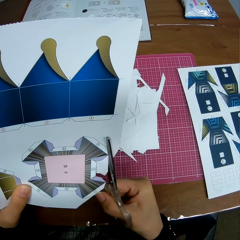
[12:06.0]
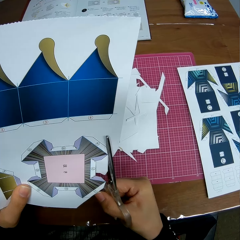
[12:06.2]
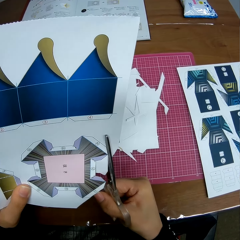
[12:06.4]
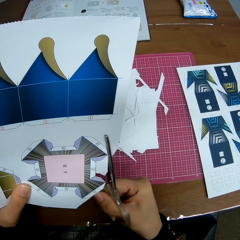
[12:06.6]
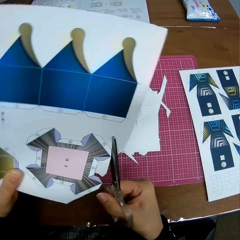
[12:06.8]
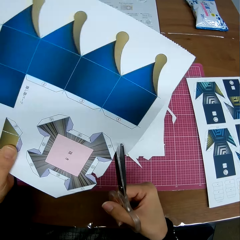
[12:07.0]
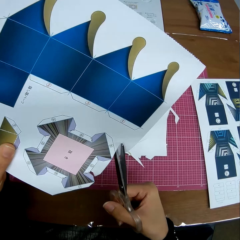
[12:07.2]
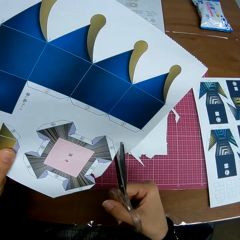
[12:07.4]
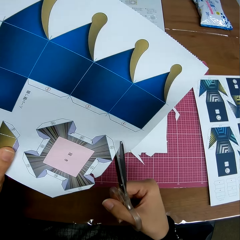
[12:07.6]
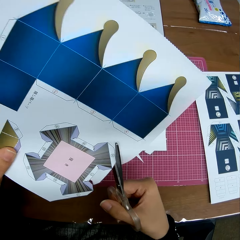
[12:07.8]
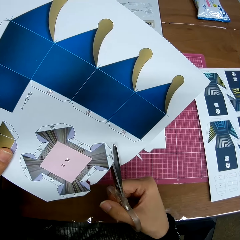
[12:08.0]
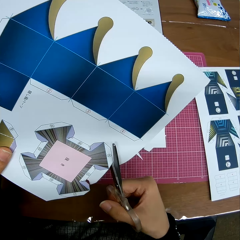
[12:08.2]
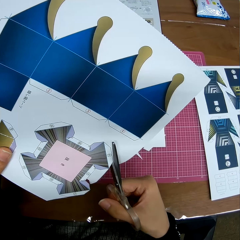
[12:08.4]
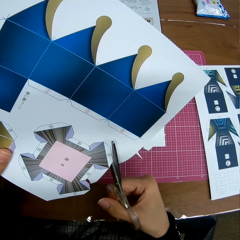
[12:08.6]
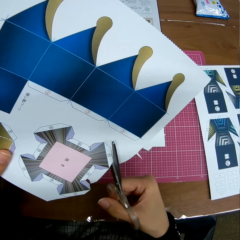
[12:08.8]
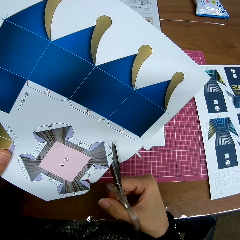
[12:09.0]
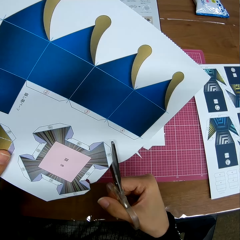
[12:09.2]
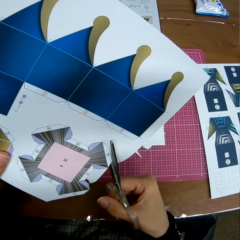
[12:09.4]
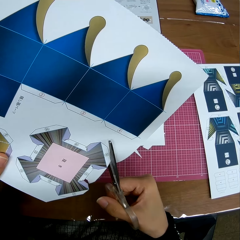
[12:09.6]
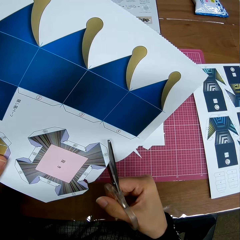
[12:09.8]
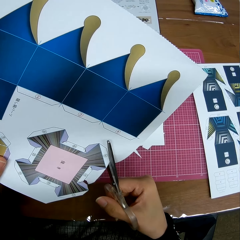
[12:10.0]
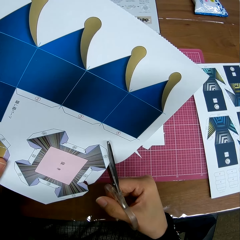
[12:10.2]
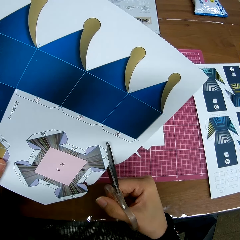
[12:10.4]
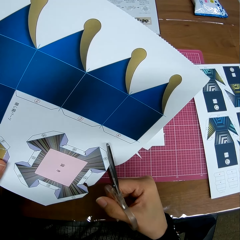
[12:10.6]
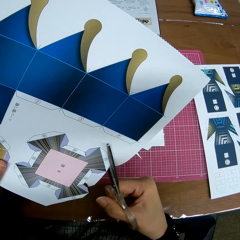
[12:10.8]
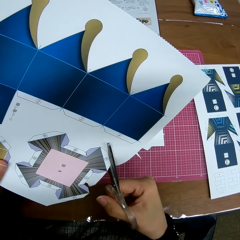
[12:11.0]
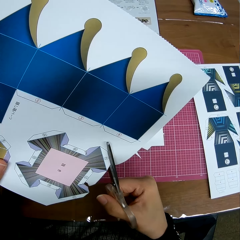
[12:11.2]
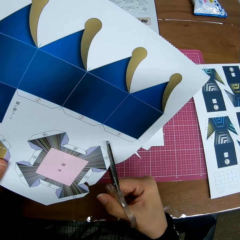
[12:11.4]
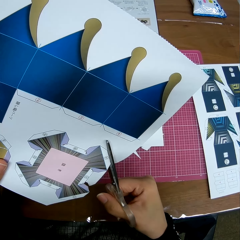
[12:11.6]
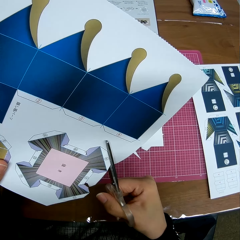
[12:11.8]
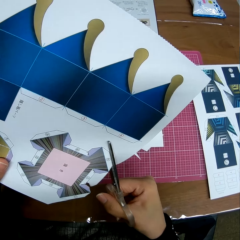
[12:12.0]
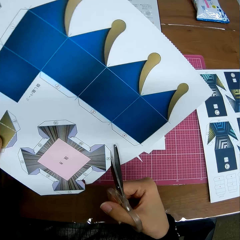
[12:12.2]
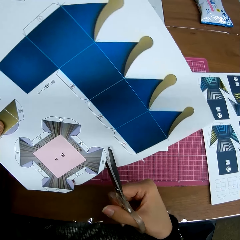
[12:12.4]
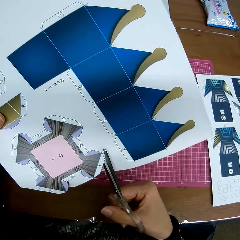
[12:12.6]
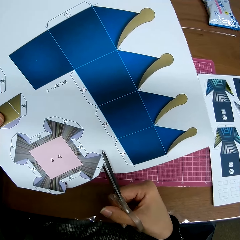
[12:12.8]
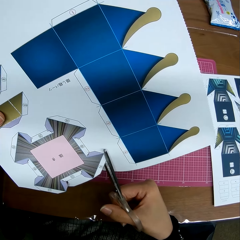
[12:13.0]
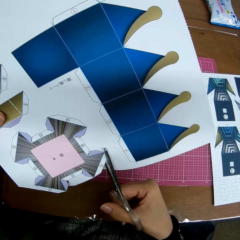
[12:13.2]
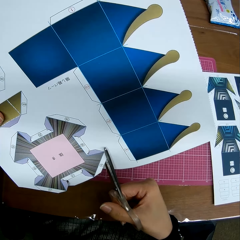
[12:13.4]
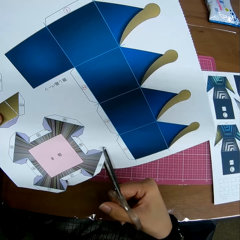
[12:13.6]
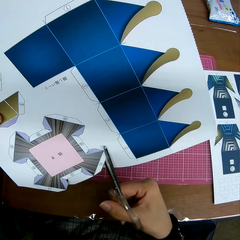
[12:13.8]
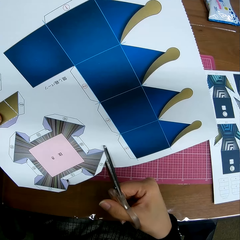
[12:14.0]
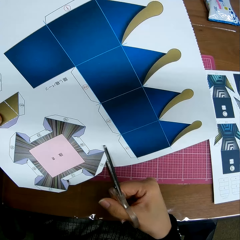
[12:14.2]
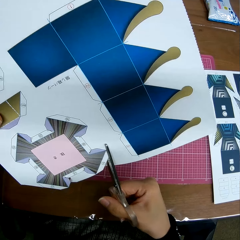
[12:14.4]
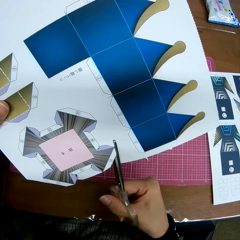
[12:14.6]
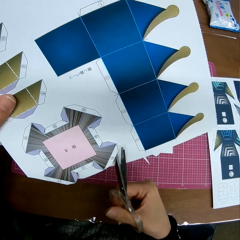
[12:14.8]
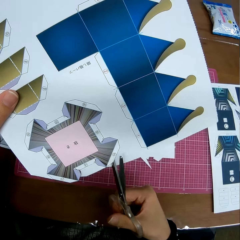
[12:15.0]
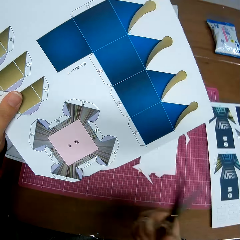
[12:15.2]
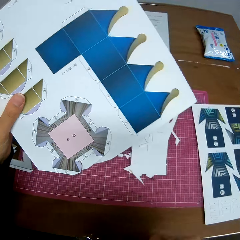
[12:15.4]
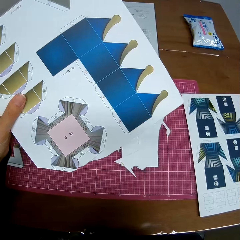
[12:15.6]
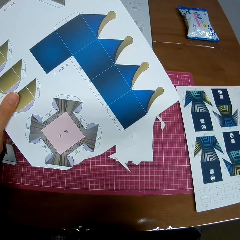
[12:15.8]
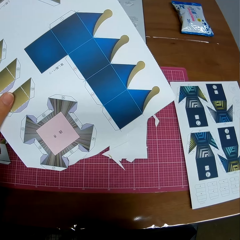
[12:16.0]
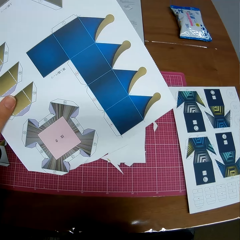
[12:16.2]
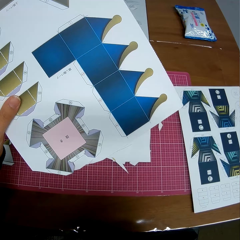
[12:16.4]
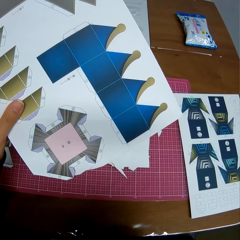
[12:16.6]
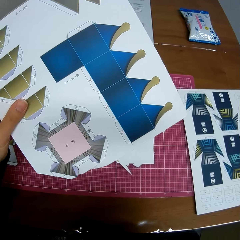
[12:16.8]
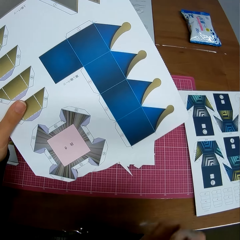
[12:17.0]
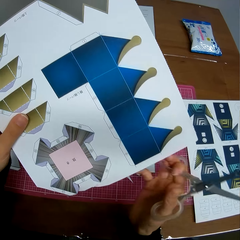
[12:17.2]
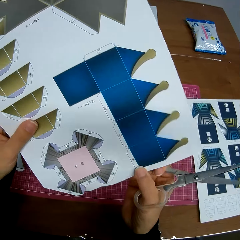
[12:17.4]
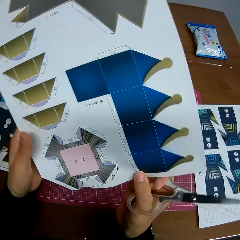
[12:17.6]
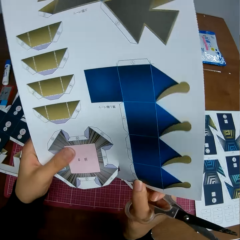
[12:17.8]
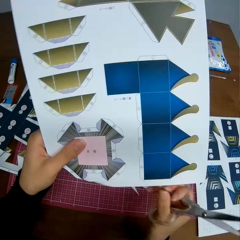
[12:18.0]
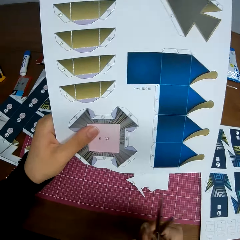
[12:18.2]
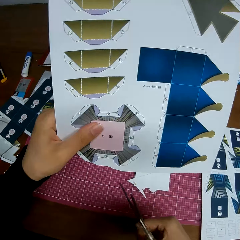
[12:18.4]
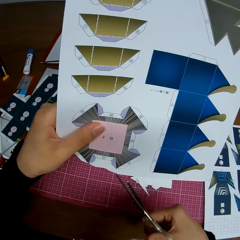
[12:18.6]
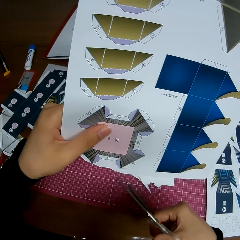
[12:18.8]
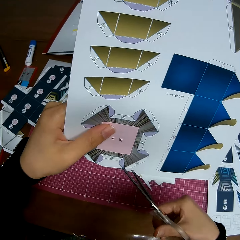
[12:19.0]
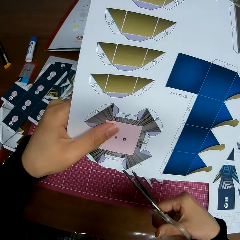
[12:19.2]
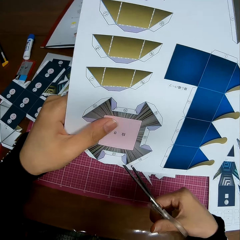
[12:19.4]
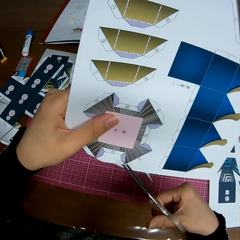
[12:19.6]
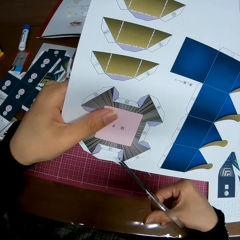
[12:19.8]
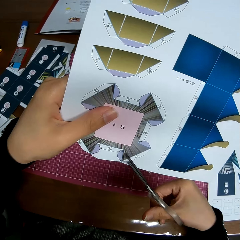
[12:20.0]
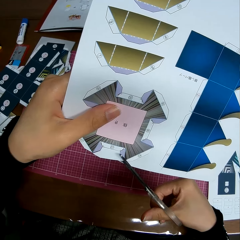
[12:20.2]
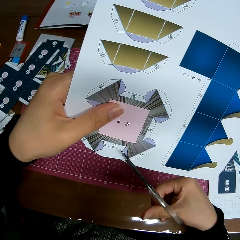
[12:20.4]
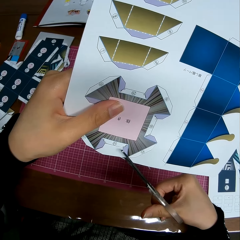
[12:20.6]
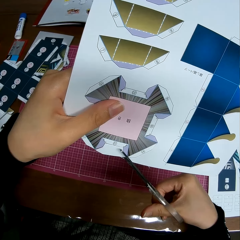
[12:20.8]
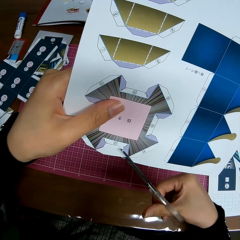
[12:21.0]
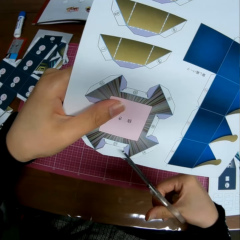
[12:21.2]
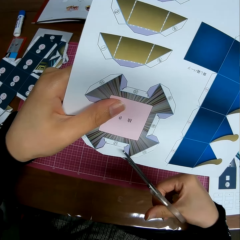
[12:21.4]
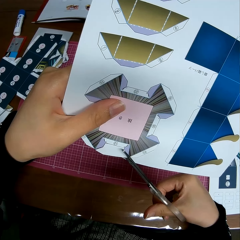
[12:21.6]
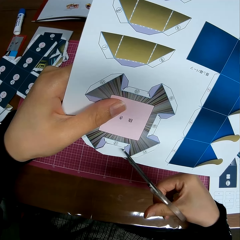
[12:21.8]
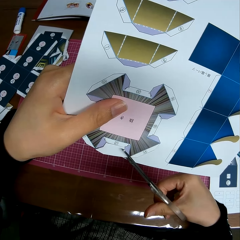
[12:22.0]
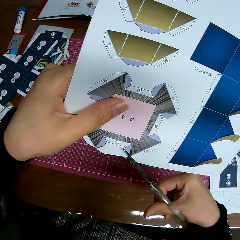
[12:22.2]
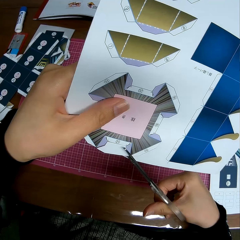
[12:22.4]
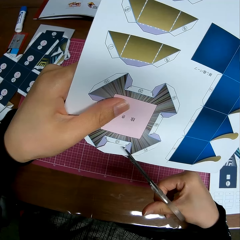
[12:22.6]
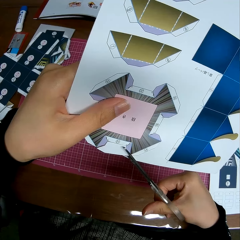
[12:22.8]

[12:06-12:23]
The camera wearer rotates the cardboard craft. She cuts the cardboard craft with scissors. She rotates the cardboard craft. She cuts the cardboard craft with scissors. She removes the scissors from the cardboard craft. She stares at the cardboard craft. She holds the cardboard craft. She rotates the cardboard craft. She adjusts the paper in her hands. She cuts the cardboard craft with scissors.

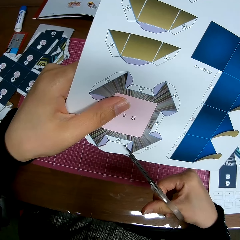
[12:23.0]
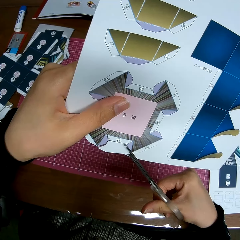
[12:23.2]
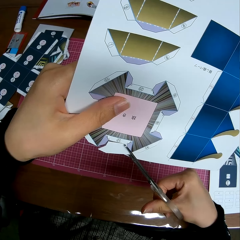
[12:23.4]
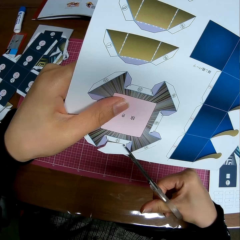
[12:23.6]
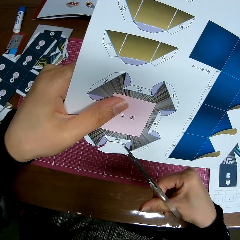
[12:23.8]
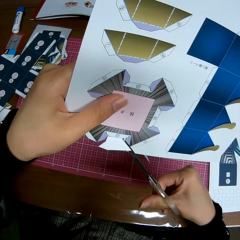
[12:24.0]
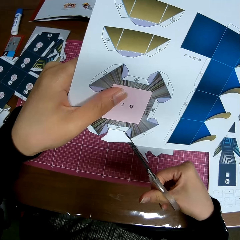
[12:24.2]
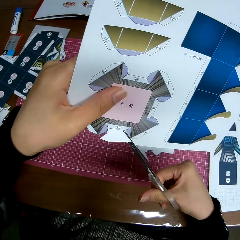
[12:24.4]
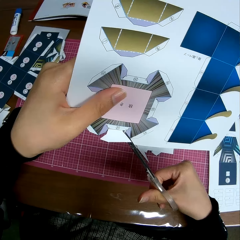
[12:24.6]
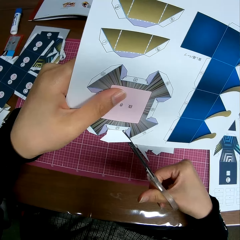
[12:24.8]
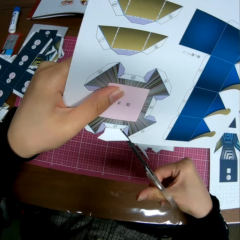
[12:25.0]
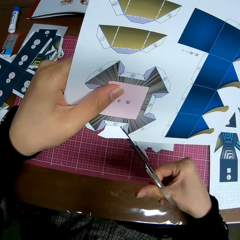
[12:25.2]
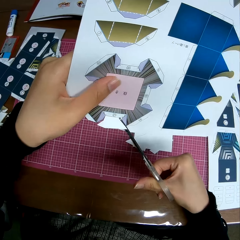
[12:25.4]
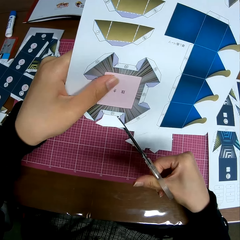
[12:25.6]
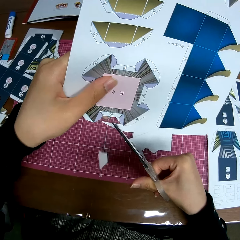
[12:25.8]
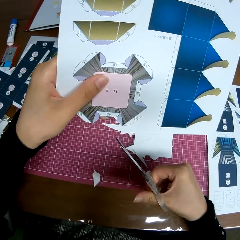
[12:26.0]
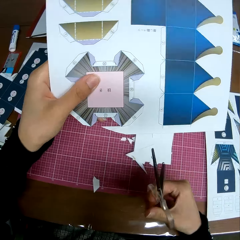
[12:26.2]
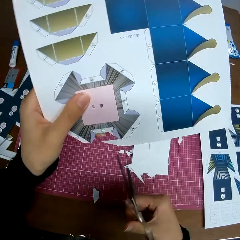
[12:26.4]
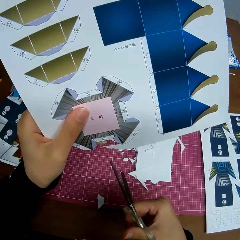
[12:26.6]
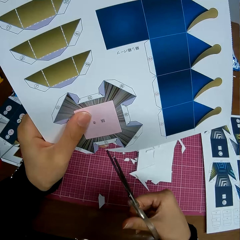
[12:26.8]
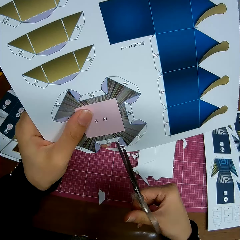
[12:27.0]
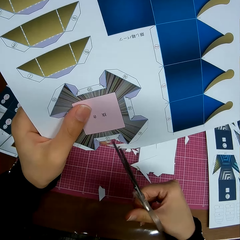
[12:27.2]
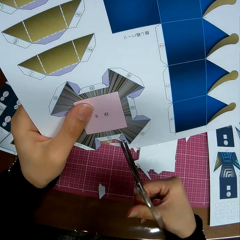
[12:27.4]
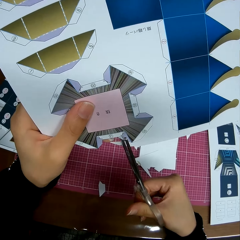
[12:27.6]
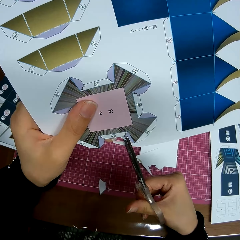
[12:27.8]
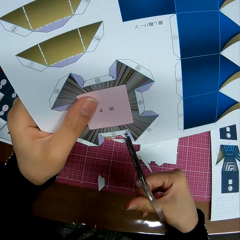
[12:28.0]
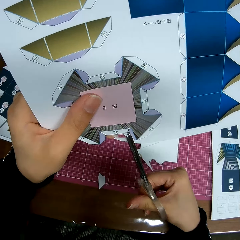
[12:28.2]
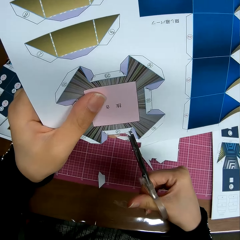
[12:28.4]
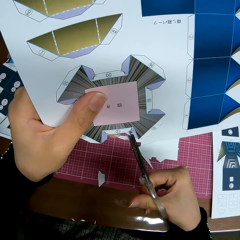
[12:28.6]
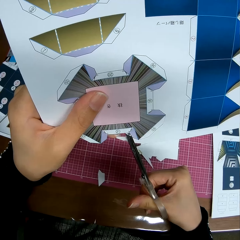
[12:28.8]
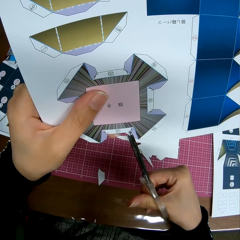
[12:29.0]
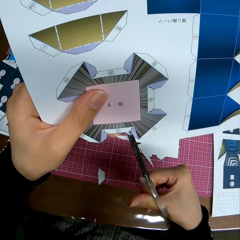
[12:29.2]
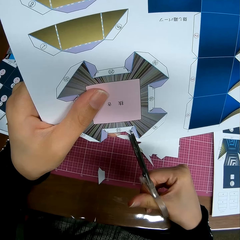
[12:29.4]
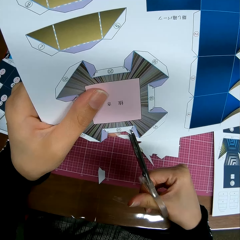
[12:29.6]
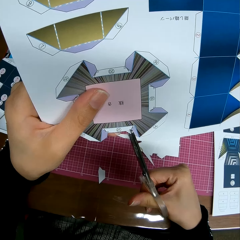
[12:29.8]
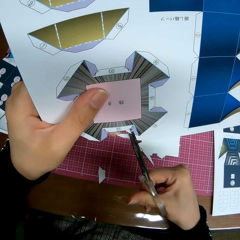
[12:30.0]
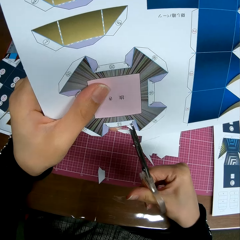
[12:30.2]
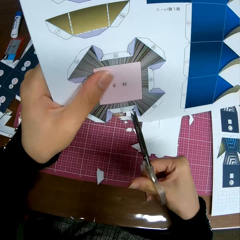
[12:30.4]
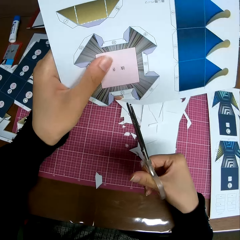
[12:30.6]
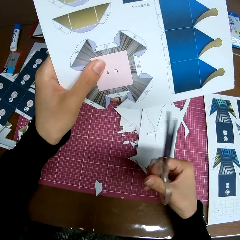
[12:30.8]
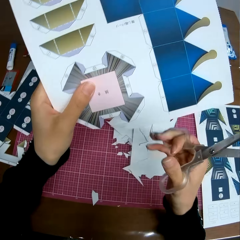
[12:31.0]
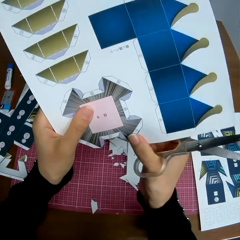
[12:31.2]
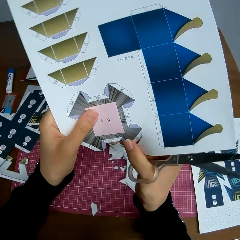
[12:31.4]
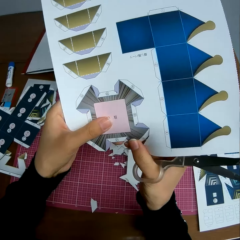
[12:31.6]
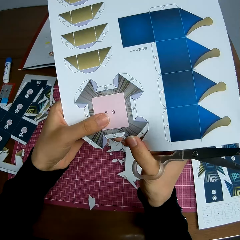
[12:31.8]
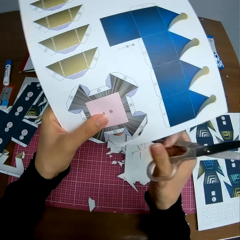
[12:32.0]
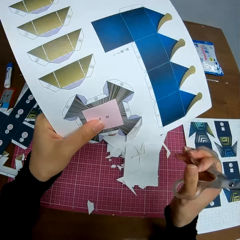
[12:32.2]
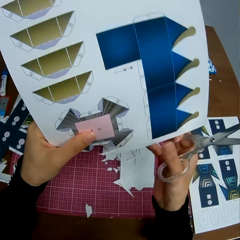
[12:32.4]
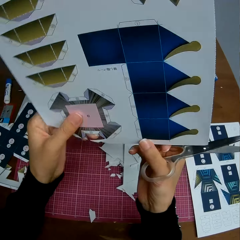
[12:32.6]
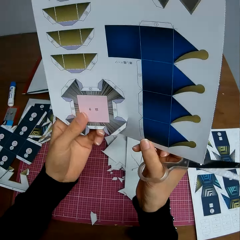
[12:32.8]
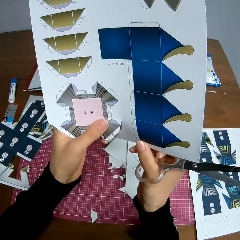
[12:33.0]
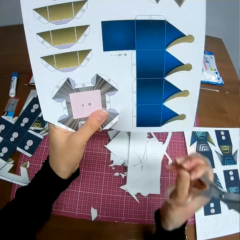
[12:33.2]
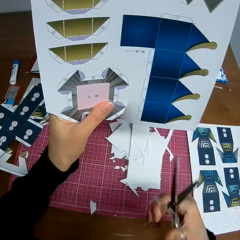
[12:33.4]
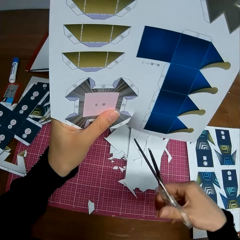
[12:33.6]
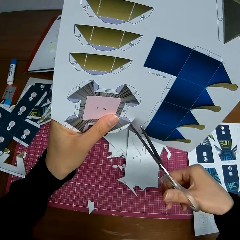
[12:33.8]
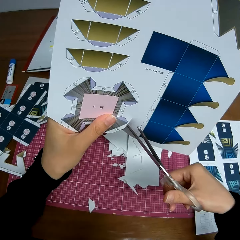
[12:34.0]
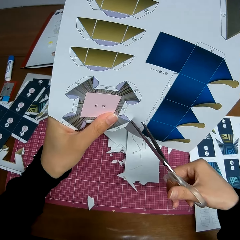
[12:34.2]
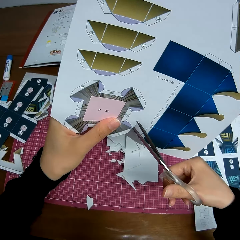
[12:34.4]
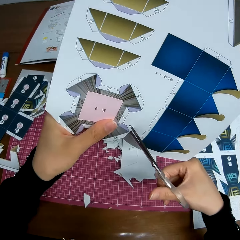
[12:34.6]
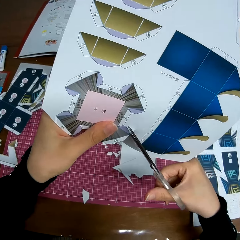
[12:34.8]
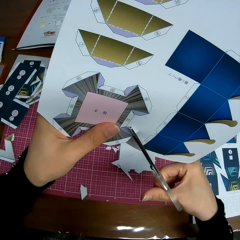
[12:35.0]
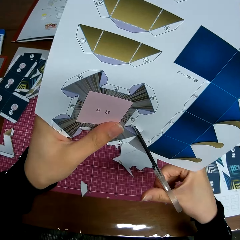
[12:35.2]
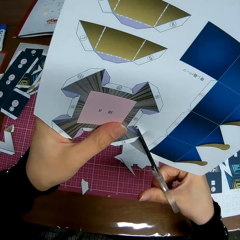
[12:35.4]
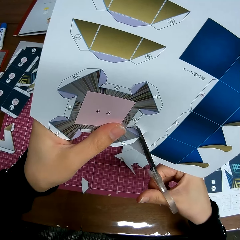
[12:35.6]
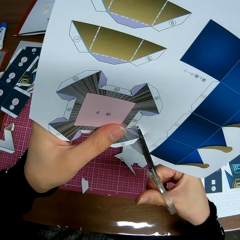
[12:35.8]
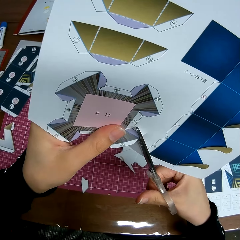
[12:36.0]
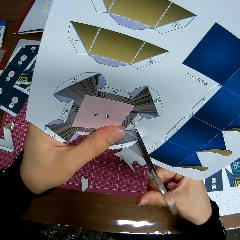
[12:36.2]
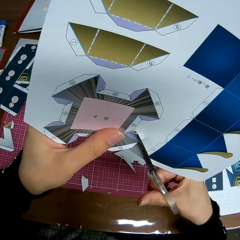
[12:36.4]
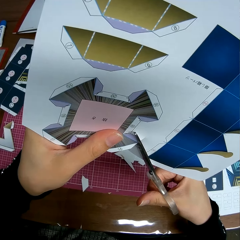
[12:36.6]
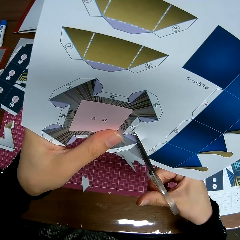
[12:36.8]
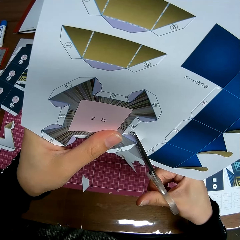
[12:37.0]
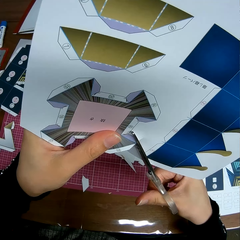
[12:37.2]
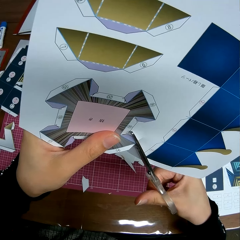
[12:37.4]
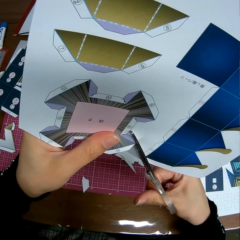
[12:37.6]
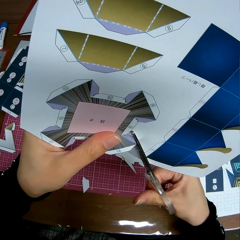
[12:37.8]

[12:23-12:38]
The camera wearer continues cutting the paper with the scissors. She drops a piece of cardboard craft on the cutting mat. She cuts the cardboard craft with scissors. She removes the scissors from the cardboard craft. She holds the cardboard craft. She adjusts the paper in her hands. She cuts the cardboard craft with scissors.
